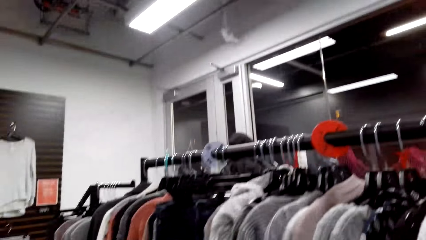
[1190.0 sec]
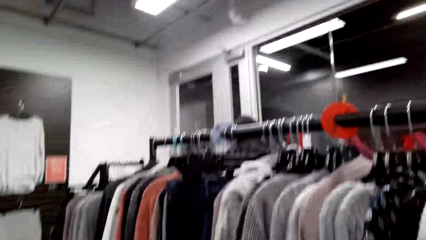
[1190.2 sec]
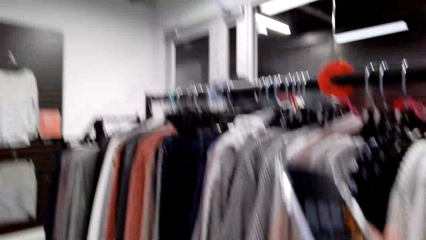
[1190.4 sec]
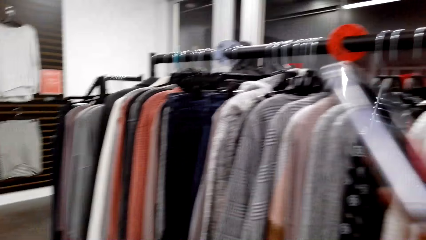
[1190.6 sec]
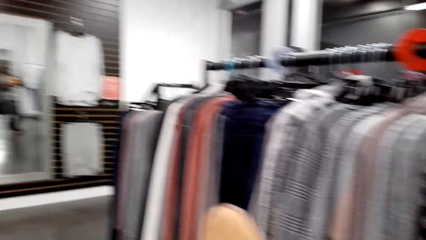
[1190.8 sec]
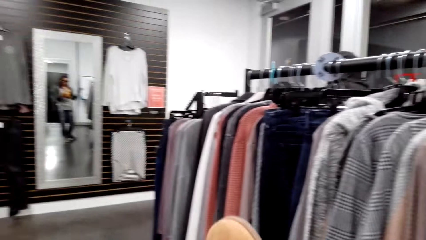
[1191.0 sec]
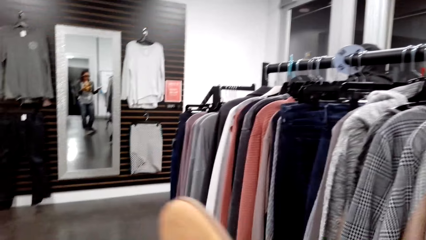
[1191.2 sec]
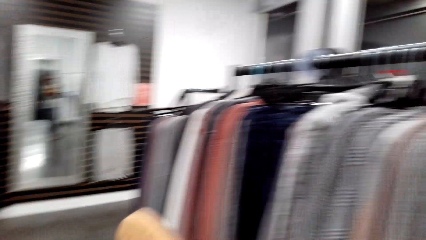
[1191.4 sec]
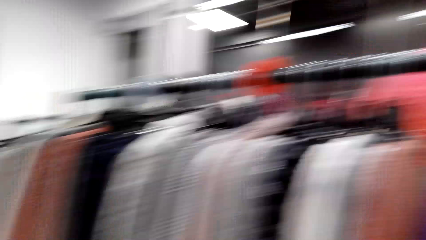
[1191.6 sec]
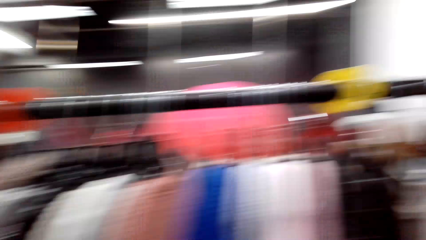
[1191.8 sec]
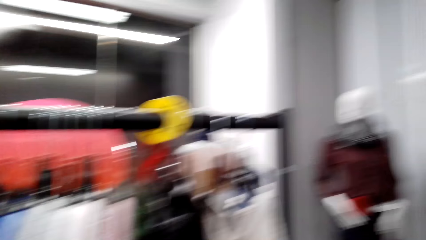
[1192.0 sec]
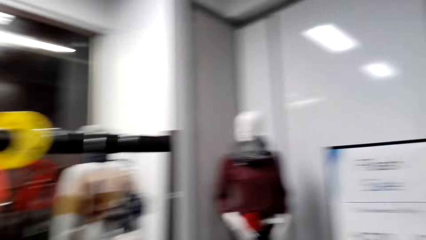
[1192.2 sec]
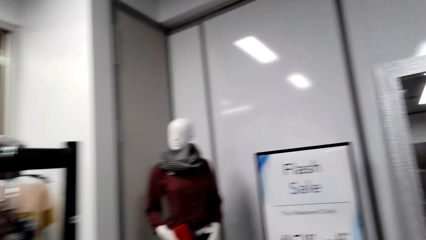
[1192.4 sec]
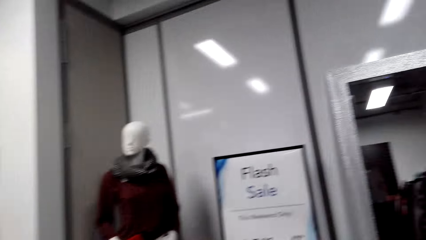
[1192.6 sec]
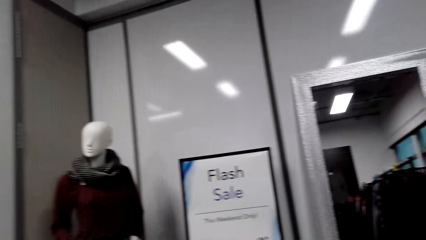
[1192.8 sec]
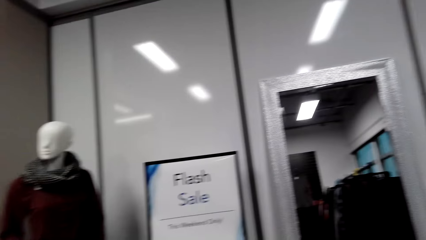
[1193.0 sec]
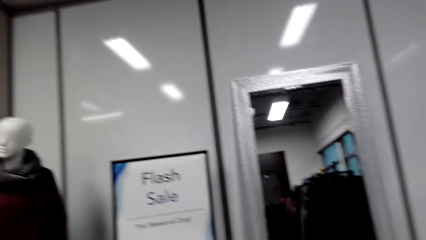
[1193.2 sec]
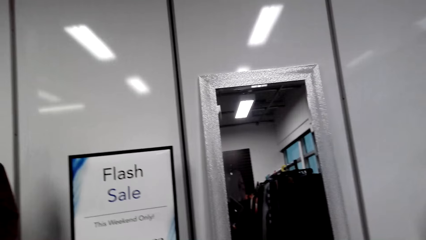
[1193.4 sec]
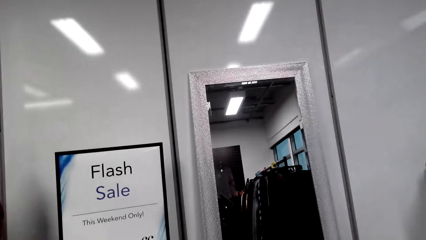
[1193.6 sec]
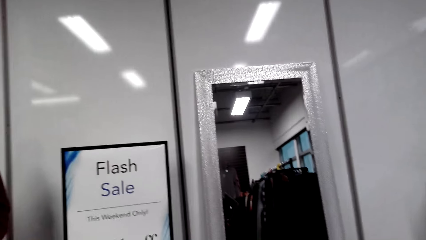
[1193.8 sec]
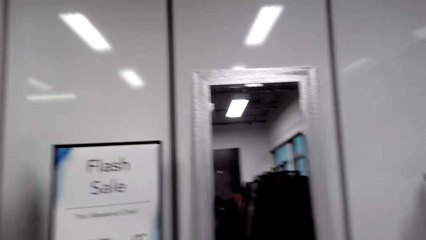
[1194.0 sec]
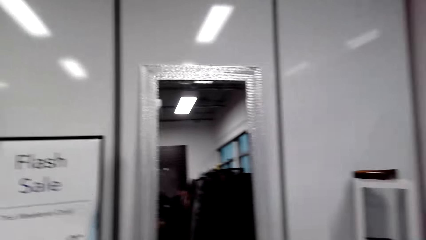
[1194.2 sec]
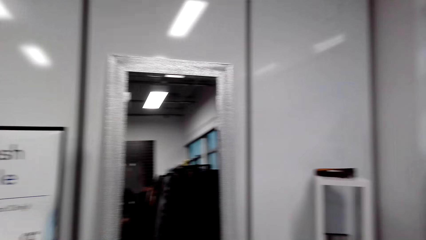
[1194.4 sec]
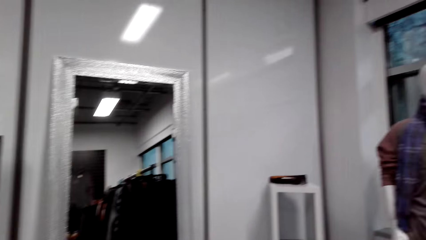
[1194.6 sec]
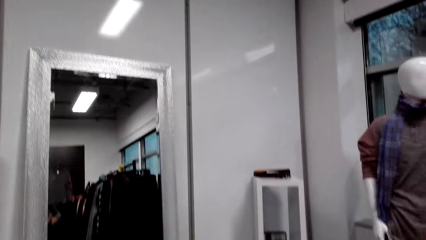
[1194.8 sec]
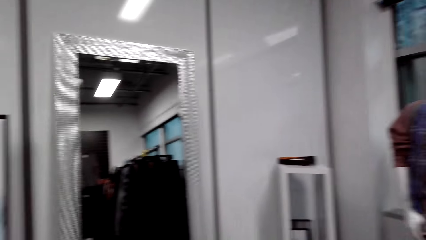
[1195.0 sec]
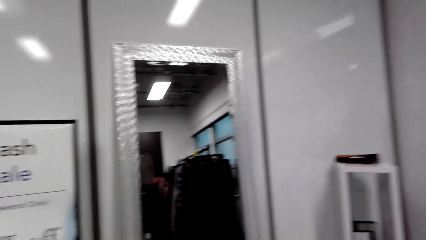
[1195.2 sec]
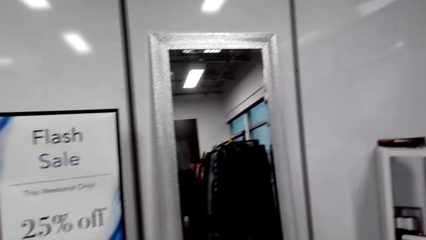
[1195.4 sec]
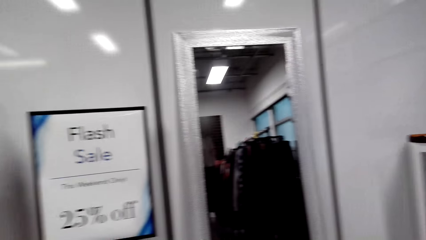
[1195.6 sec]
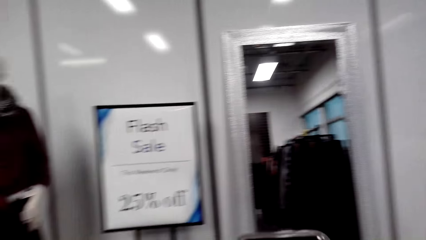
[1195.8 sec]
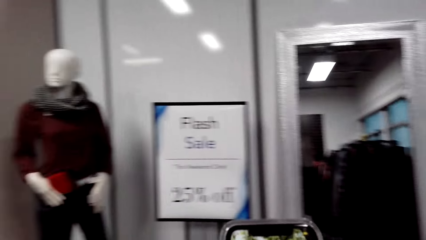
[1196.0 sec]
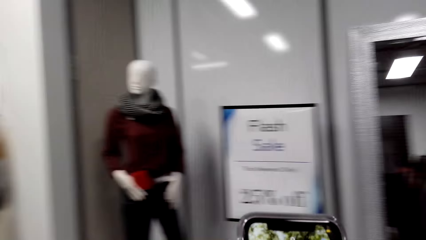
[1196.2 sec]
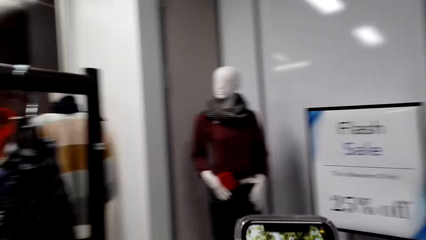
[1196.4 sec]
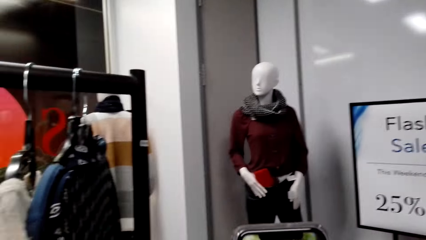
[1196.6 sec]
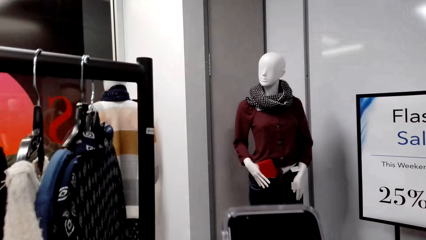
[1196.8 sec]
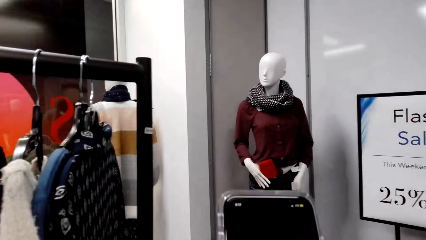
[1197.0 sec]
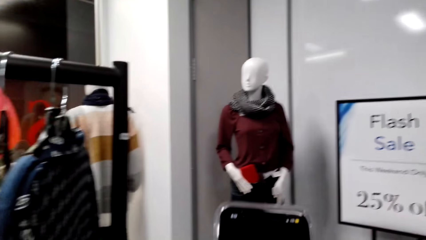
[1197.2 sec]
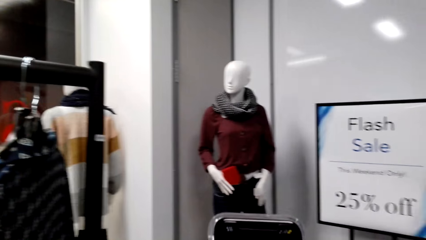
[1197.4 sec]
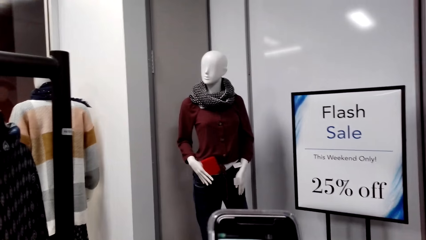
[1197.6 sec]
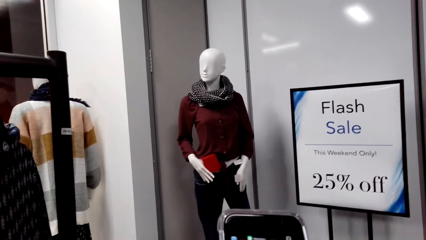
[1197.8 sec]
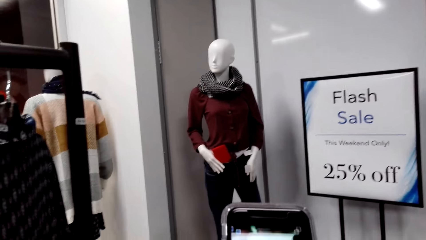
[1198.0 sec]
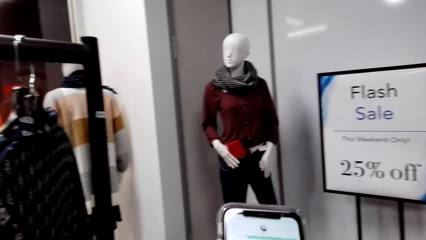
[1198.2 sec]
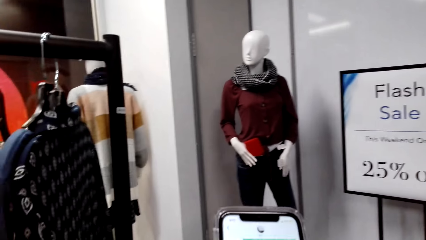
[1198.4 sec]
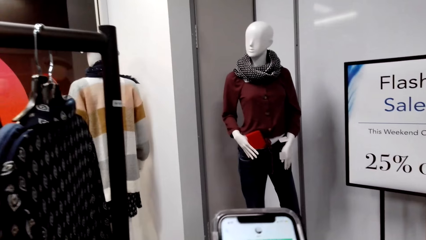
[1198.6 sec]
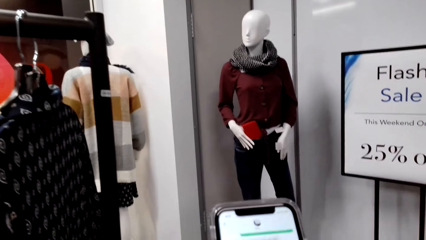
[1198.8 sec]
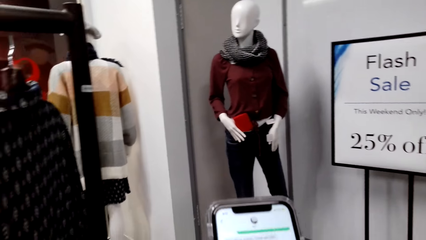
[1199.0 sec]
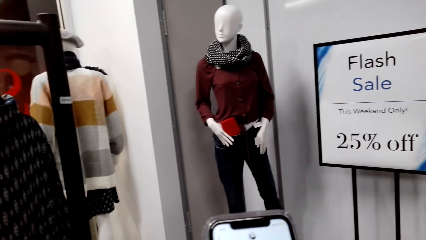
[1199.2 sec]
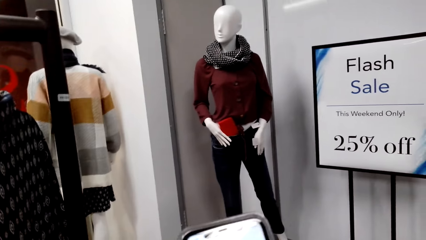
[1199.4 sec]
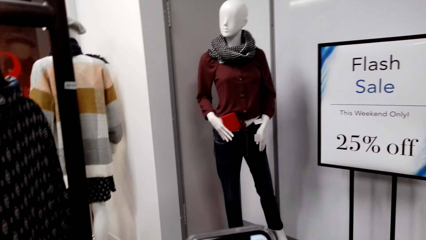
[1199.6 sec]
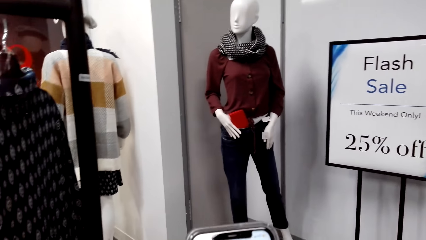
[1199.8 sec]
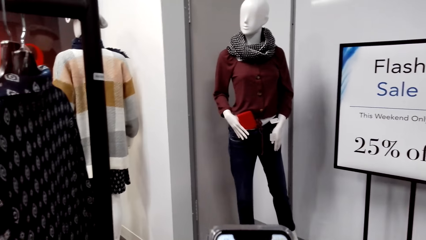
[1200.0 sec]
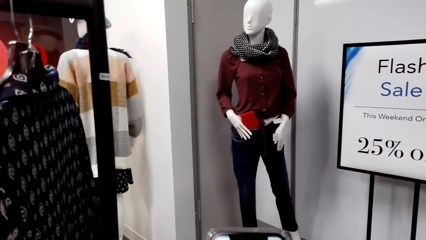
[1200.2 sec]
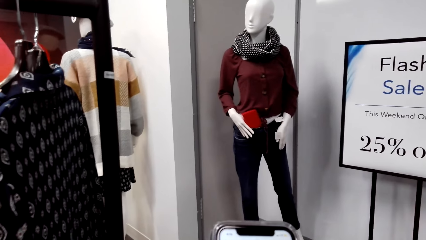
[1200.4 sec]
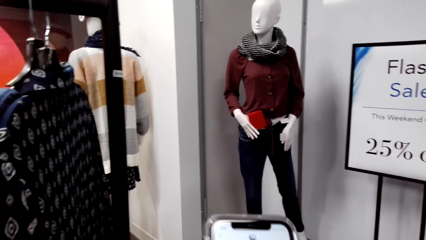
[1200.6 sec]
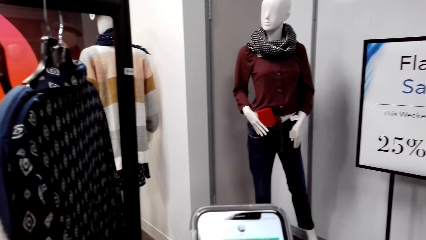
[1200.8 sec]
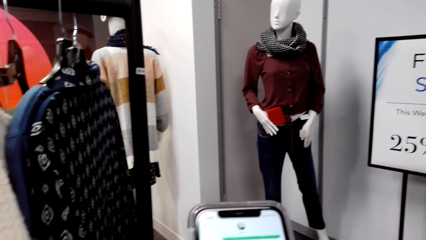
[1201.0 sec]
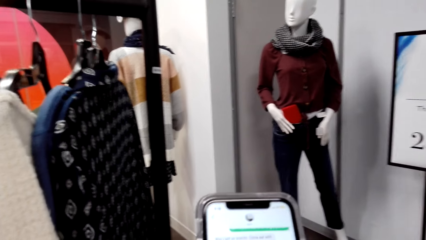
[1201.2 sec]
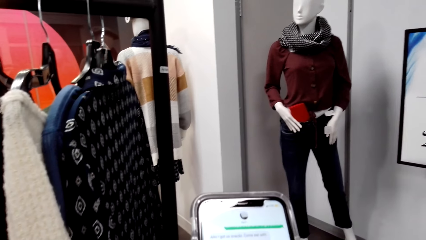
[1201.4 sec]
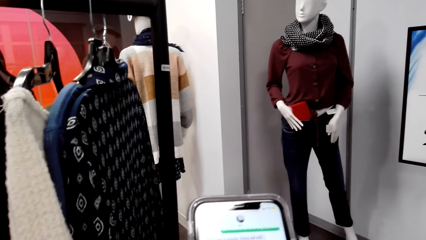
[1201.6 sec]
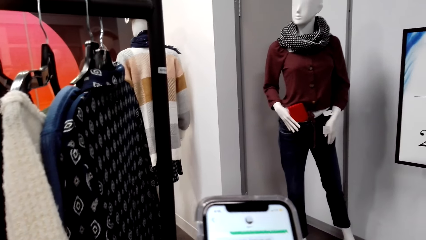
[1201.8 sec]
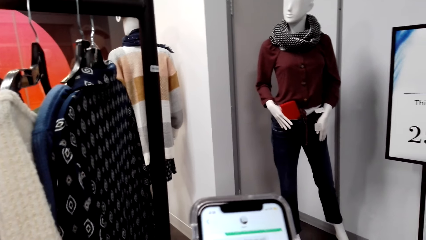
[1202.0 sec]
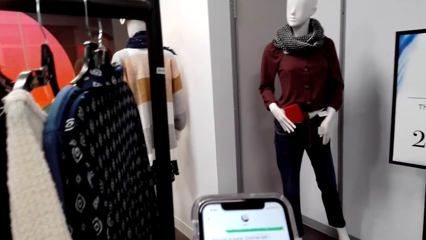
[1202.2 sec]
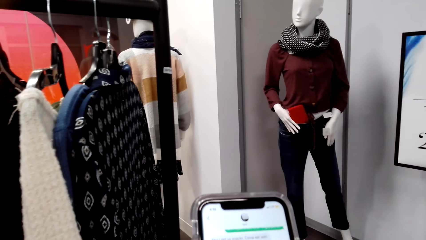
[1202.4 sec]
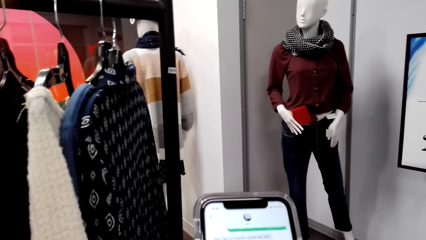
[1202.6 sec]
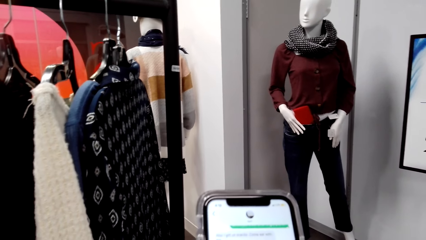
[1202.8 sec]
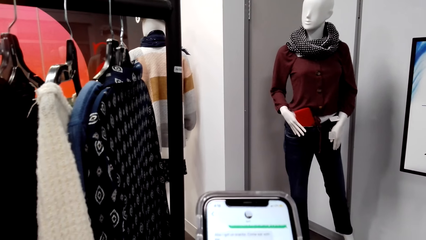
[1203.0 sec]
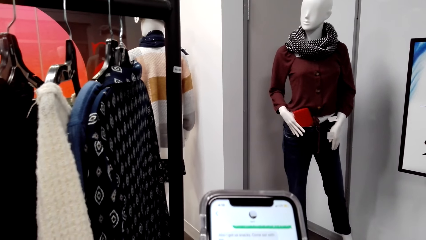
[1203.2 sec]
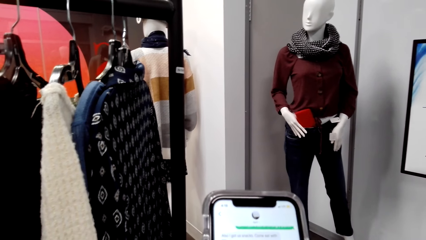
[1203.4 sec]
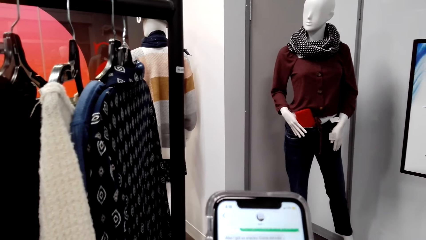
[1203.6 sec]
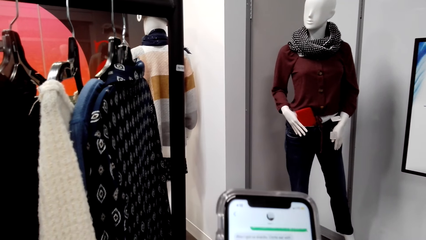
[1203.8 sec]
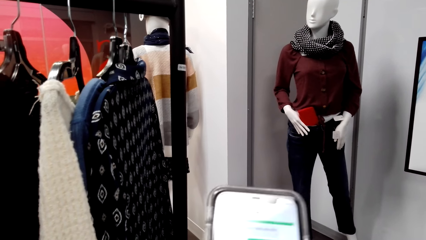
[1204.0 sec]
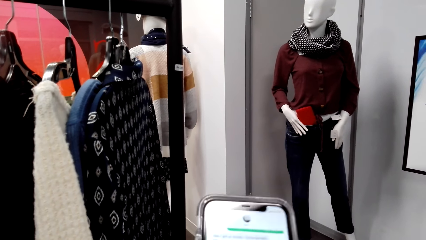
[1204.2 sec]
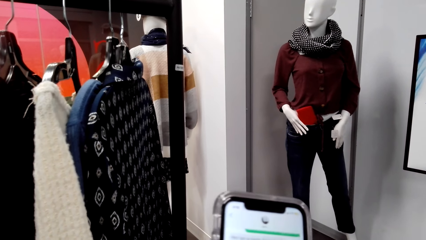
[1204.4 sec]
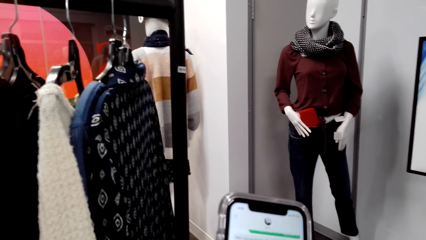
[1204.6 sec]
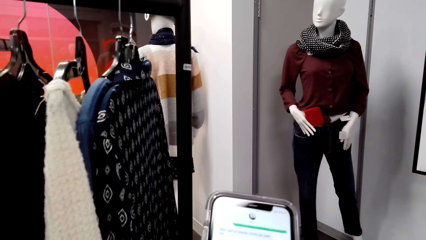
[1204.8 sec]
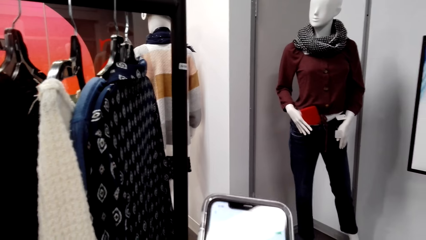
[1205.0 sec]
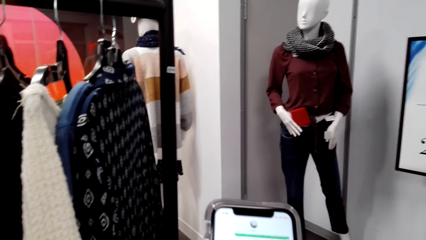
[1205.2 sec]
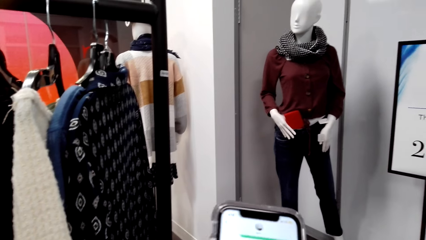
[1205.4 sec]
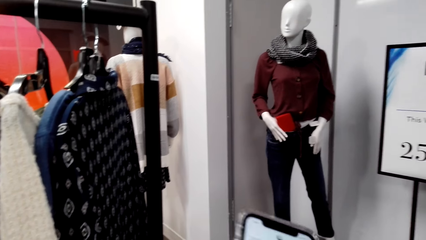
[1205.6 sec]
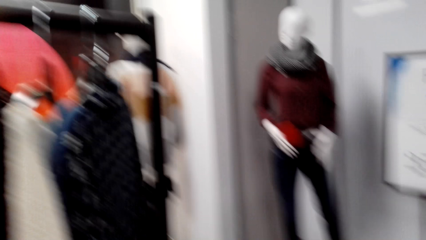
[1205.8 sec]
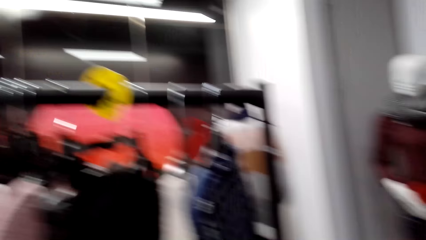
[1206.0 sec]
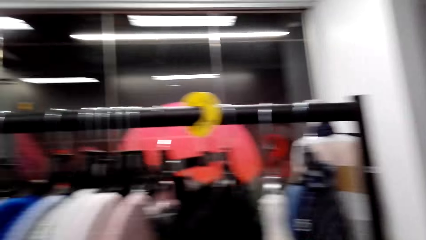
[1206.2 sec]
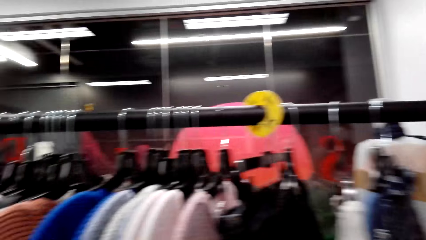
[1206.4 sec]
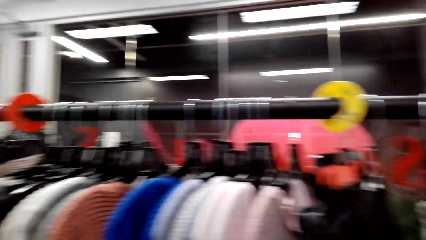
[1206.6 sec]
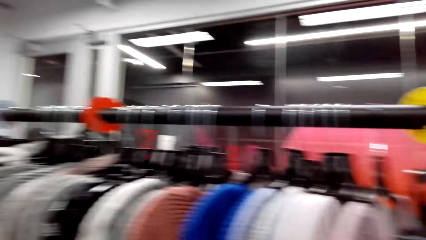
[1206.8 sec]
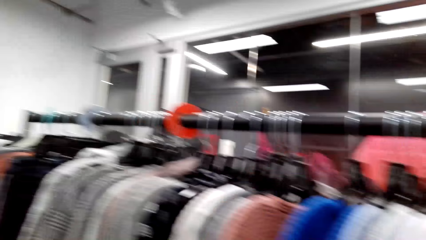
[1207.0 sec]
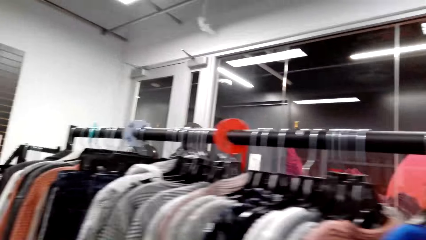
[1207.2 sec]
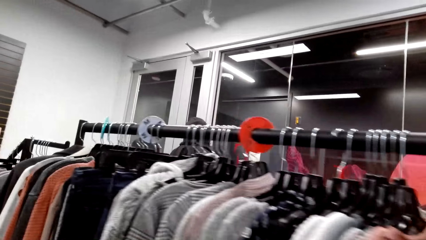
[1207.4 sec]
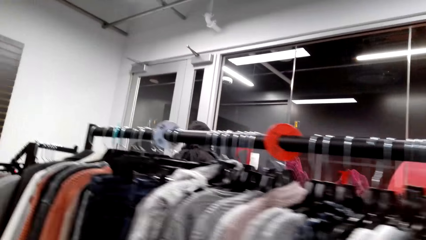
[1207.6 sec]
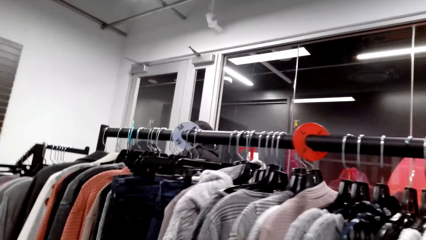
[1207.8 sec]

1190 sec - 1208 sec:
The camera wearer looks around a supermarket. She walks around the supermarket. She operates a mobile phone with her hands. She looks around the supermarket. She operates the mobile phone with her hands. She looks around the supermarket.
